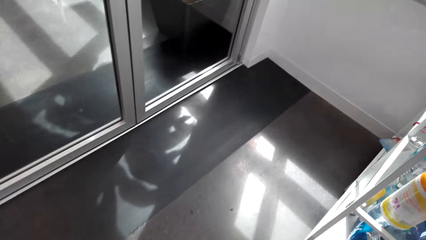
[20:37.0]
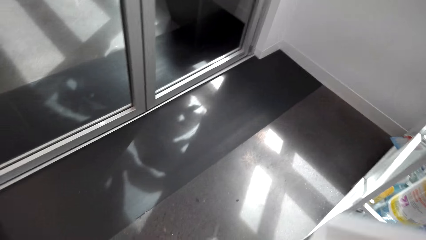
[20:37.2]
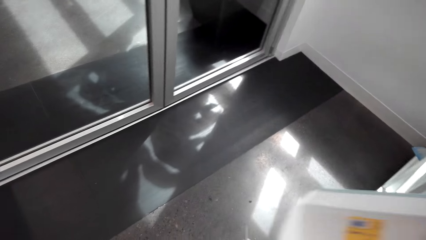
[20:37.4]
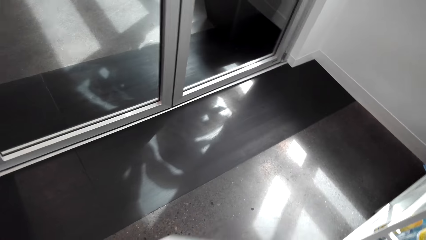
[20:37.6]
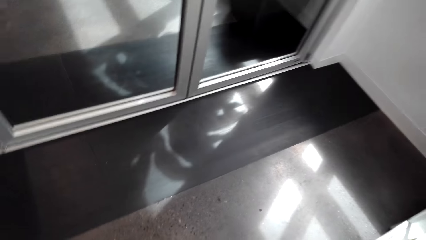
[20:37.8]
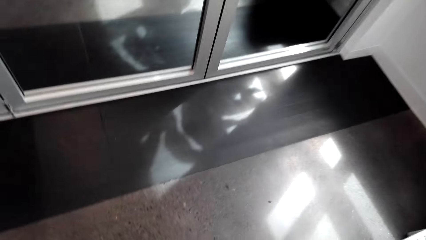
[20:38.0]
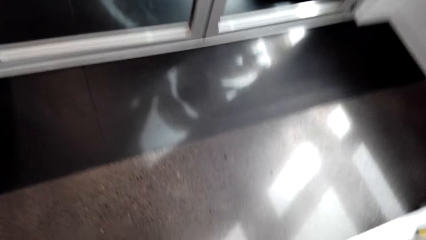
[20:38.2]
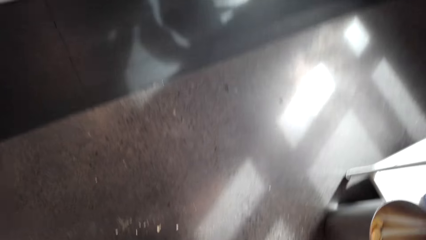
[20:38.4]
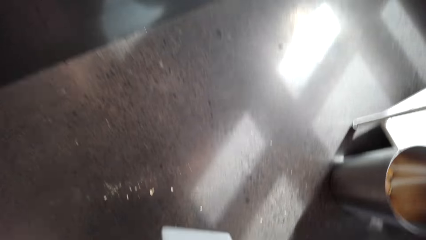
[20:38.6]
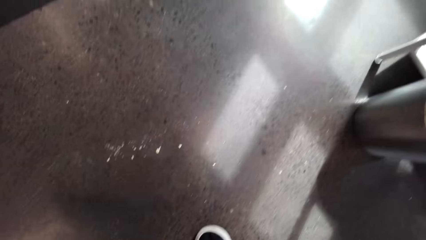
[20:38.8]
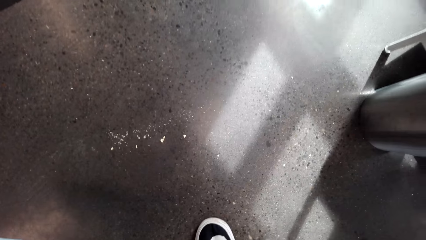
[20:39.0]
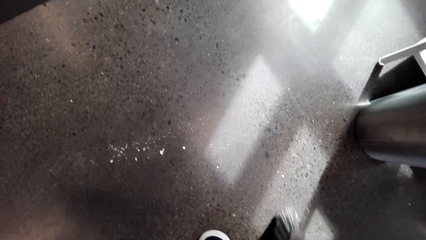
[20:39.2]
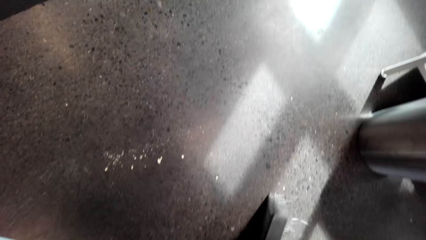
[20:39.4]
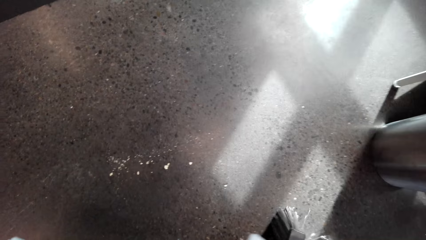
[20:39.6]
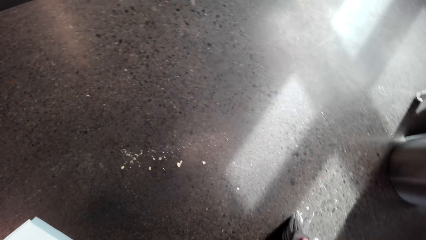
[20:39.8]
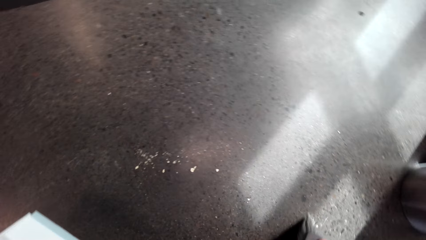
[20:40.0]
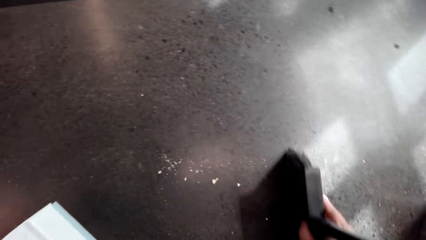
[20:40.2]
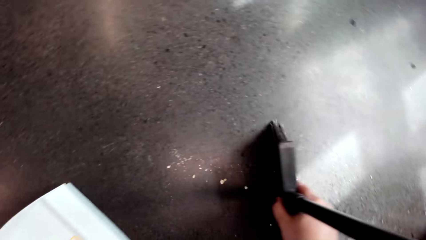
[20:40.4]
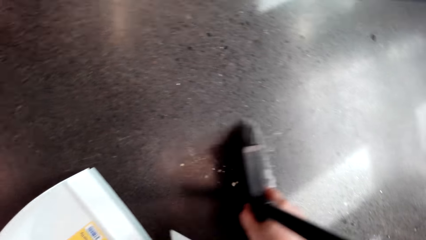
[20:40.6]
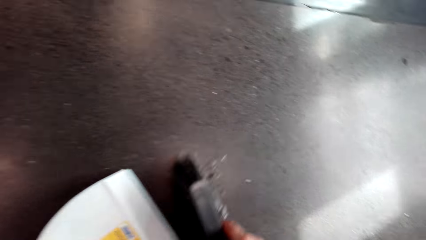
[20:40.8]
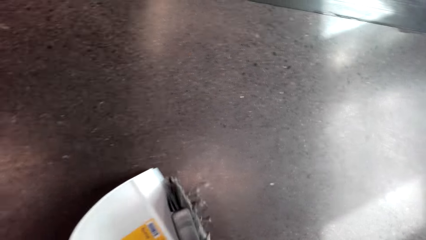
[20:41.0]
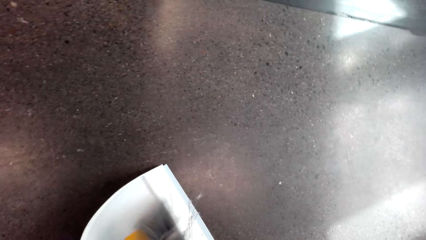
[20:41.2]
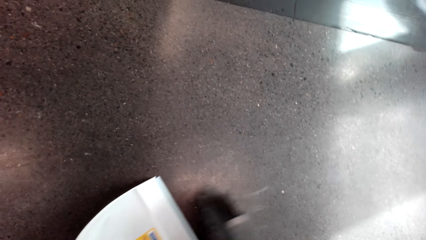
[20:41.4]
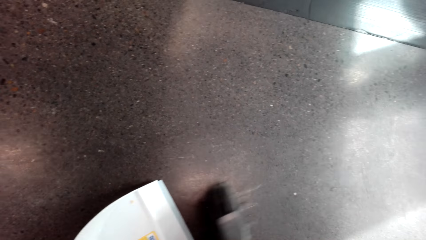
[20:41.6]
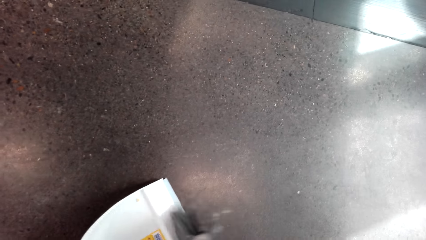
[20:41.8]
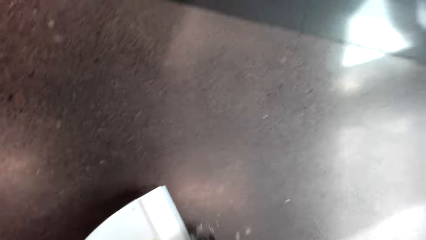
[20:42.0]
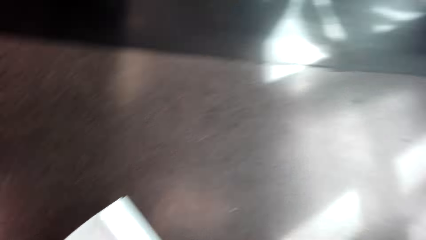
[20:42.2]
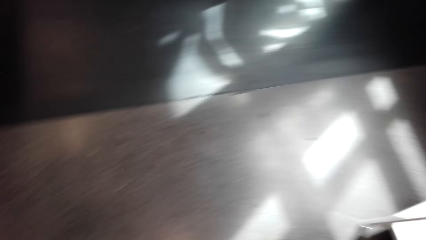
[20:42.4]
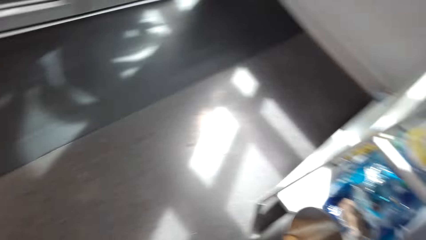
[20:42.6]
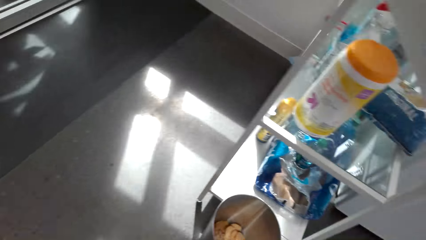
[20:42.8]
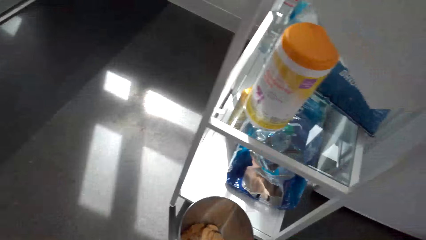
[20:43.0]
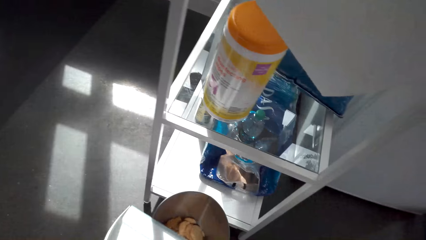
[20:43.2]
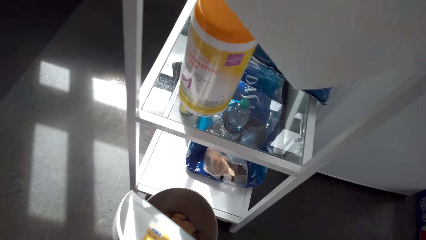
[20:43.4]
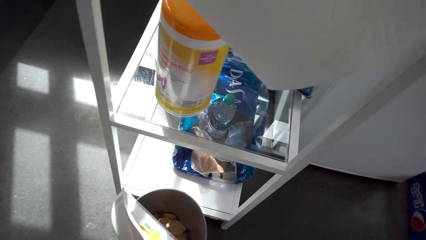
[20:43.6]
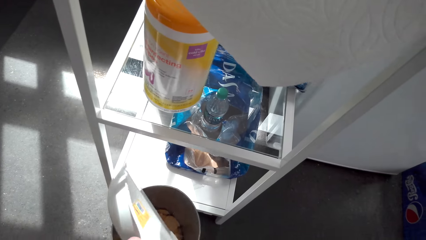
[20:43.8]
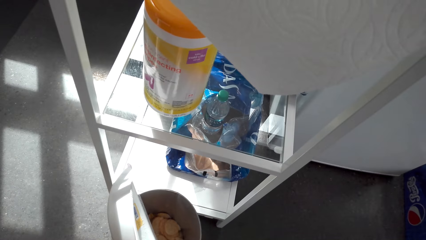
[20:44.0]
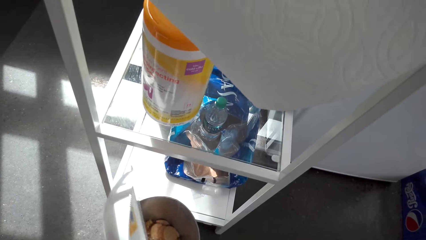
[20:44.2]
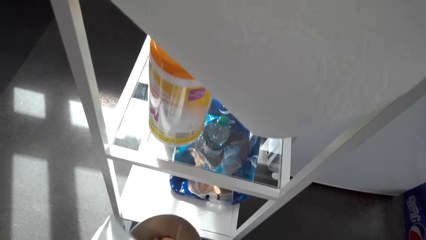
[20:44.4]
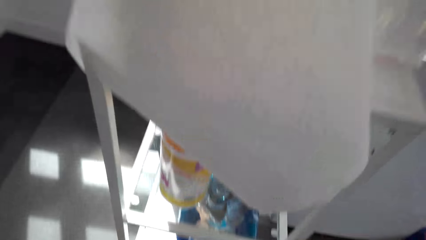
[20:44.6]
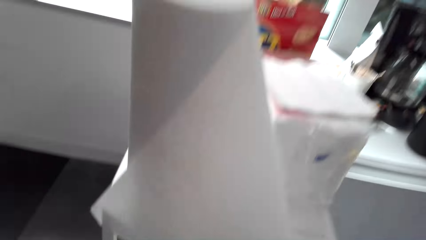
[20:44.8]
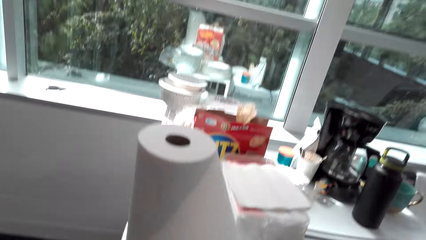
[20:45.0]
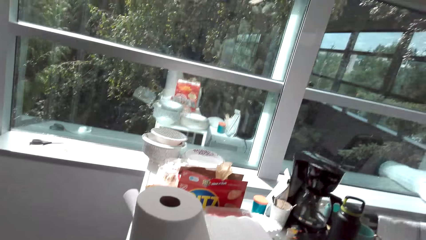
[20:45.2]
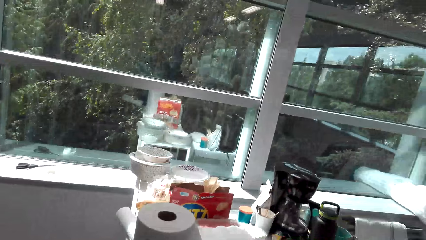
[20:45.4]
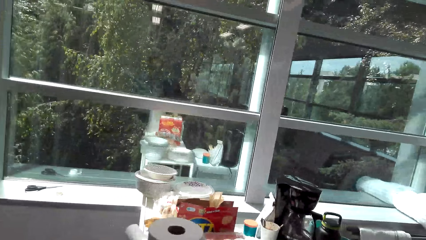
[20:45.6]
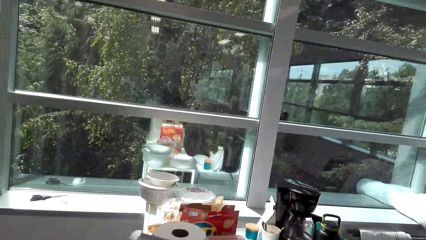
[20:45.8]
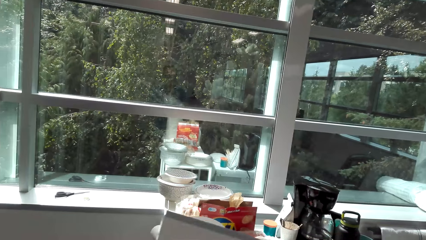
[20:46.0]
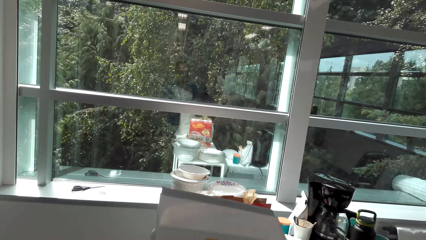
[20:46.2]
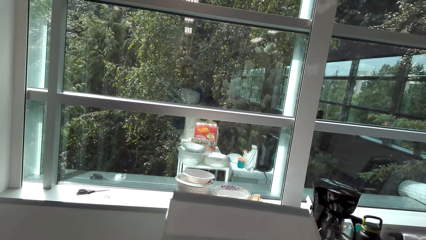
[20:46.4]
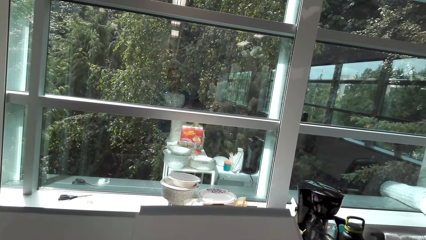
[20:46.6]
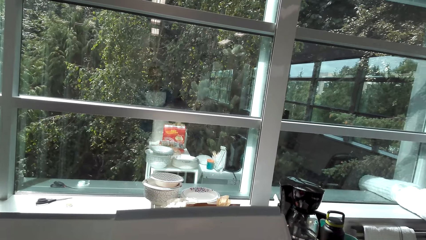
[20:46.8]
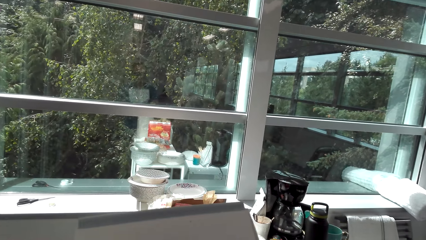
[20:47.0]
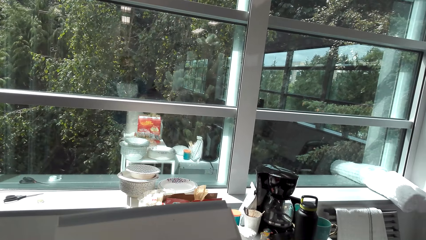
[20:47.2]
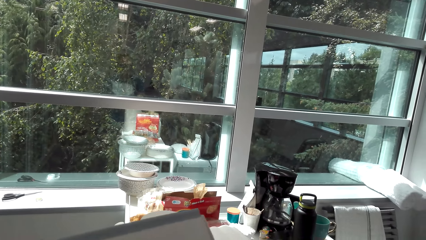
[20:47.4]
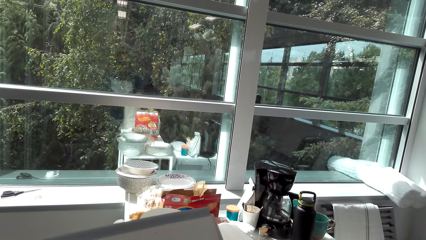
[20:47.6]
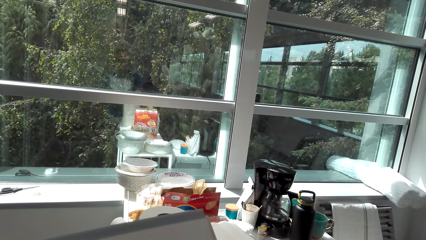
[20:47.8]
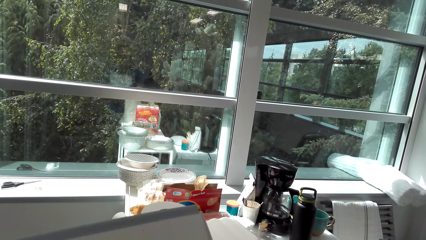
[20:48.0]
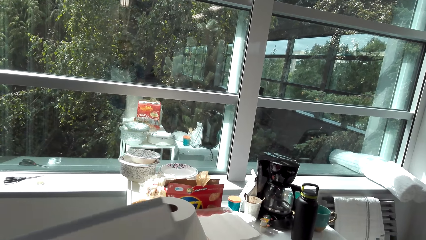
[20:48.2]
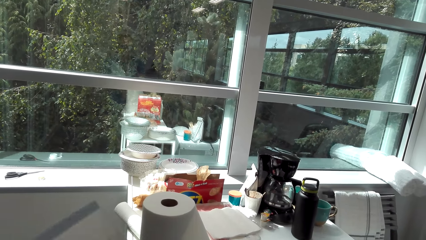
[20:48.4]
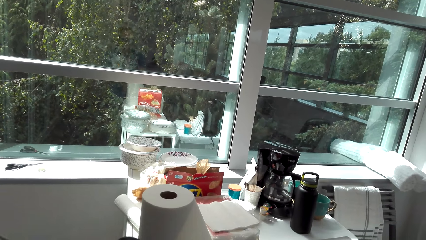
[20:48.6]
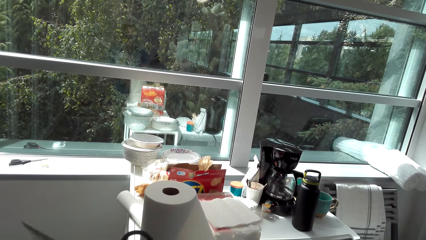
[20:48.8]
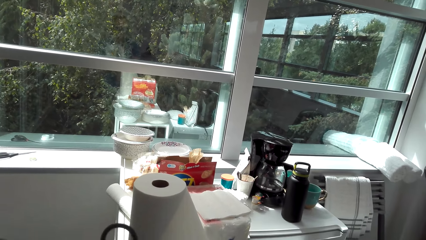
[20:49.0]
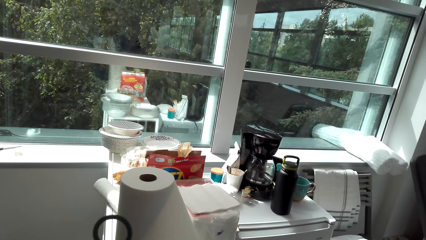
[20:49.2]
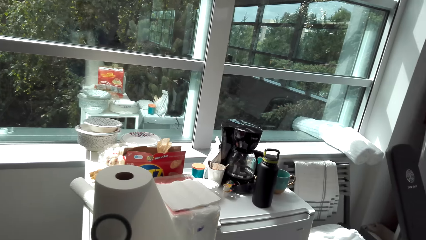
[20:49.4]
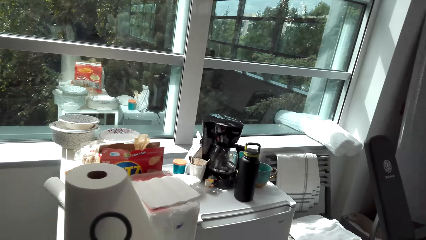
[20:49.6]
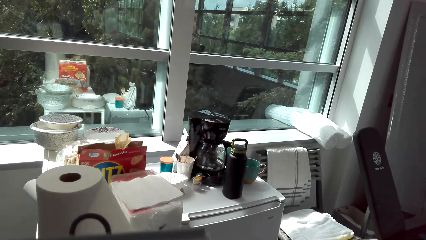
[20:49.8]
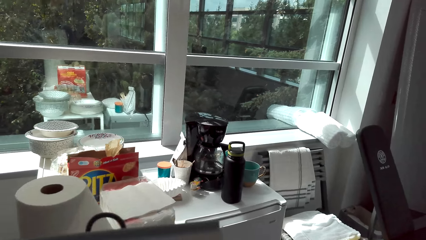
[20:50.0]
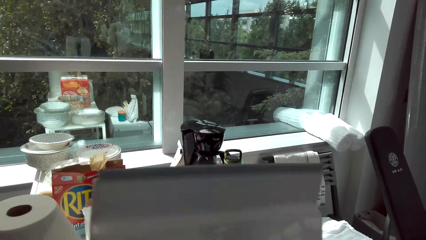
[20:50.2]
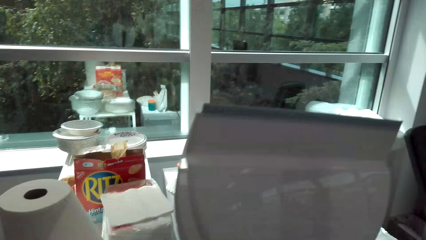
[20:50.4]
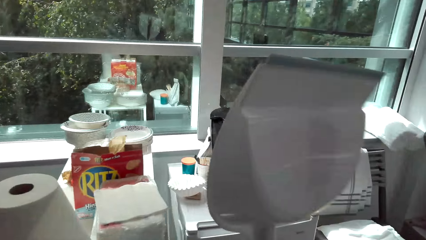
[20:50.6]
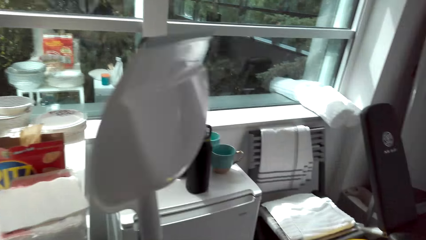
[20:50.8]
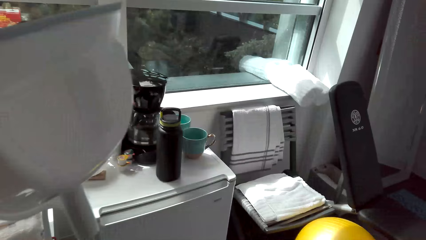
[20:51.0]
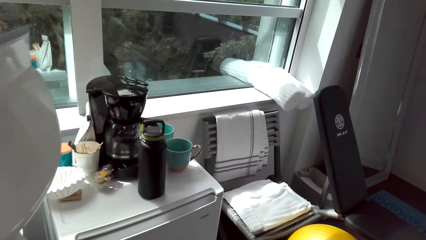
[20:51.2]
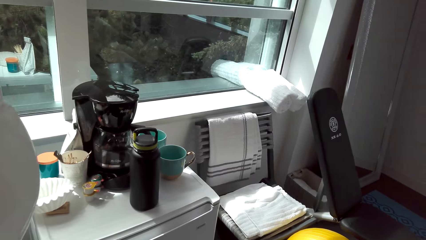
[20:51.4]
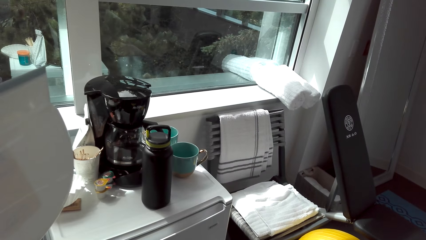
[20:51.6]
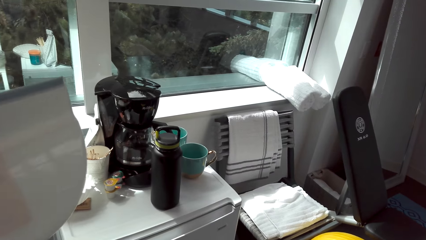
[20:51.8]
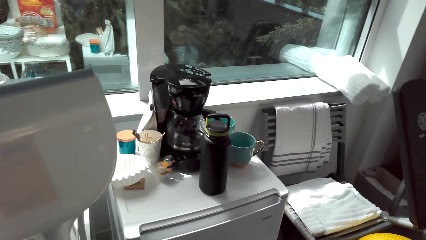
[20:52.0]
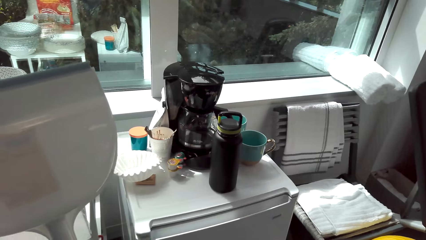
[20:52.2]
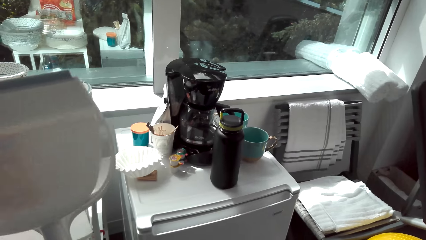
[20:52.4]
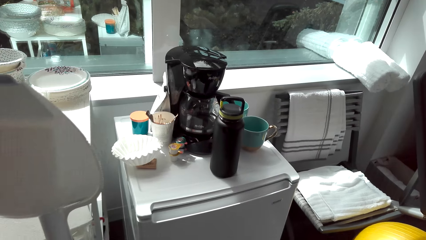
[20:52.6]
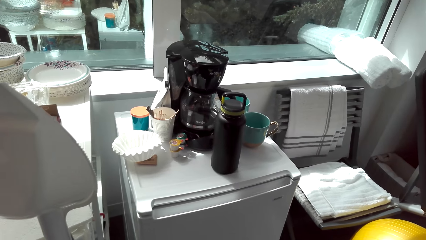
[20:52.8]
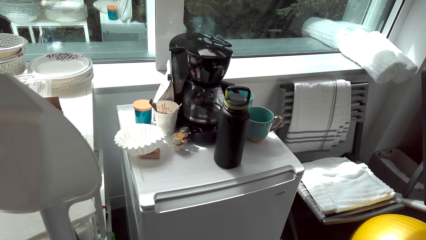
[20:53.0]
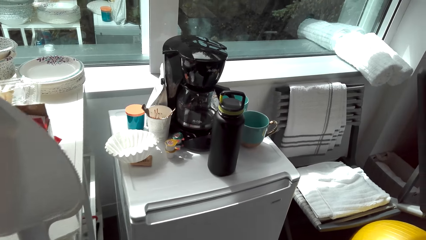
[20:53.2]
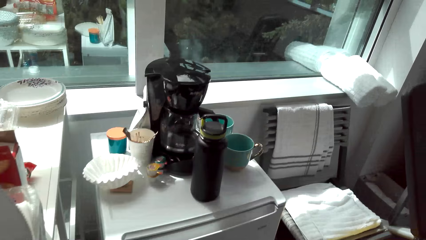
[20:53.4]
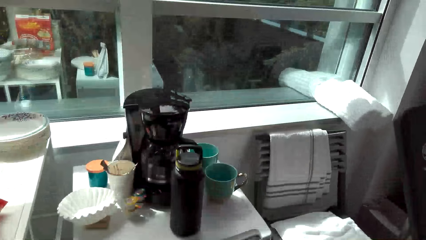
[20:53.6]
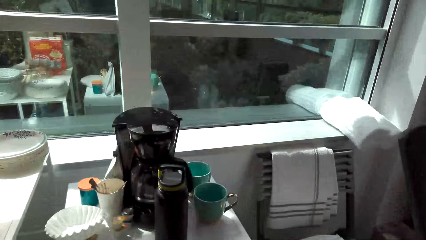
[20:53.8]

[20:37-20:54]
The camera wearer sweeps the trash into the dustpan. They walk around. They pour the trash into the trash bin. They attach the dustpan on the brush broom. They look around. They lean both the broom and the dustpan on a countertop.
